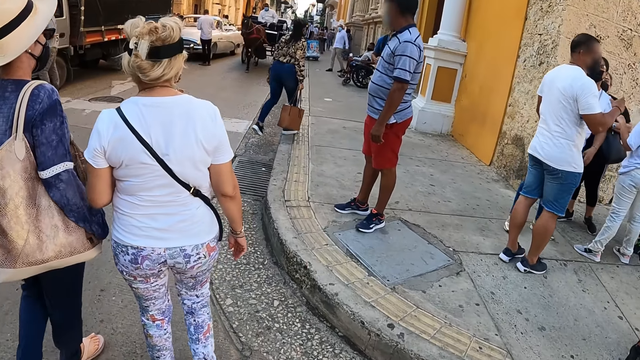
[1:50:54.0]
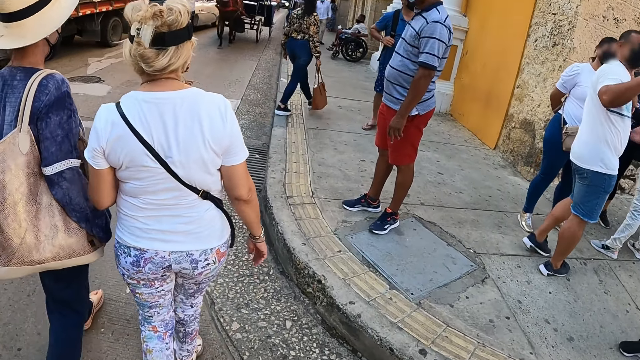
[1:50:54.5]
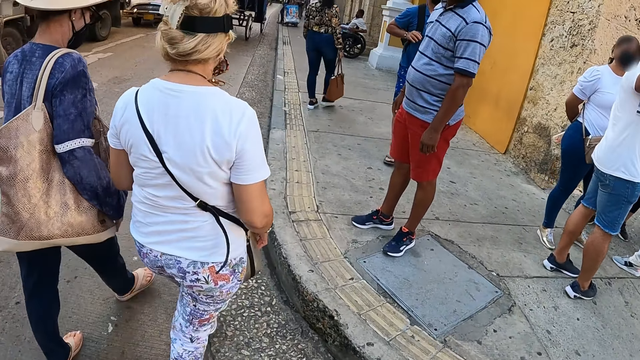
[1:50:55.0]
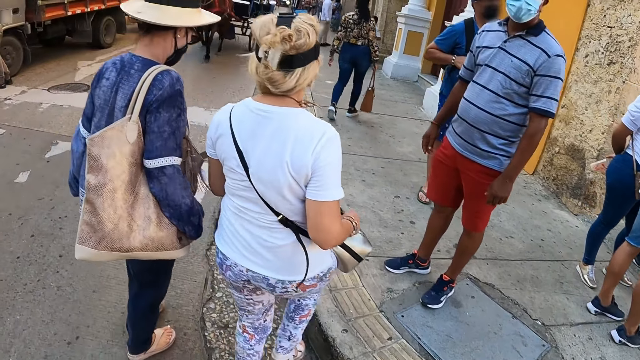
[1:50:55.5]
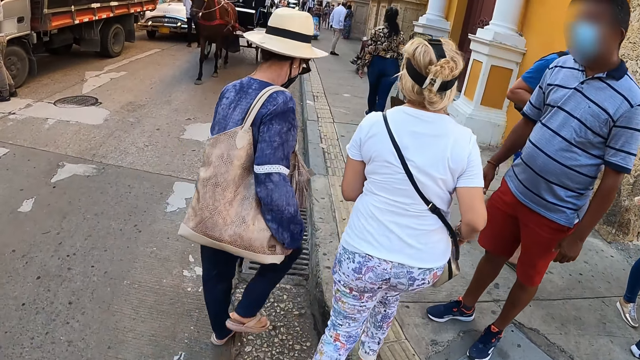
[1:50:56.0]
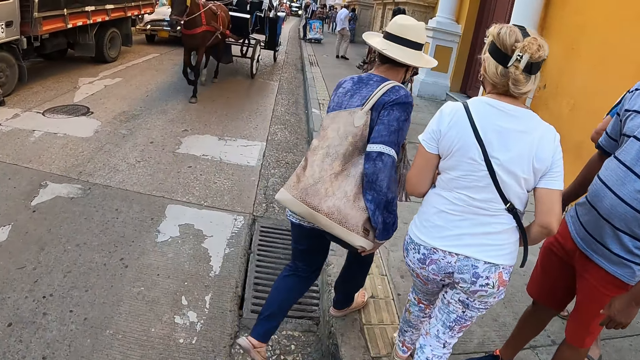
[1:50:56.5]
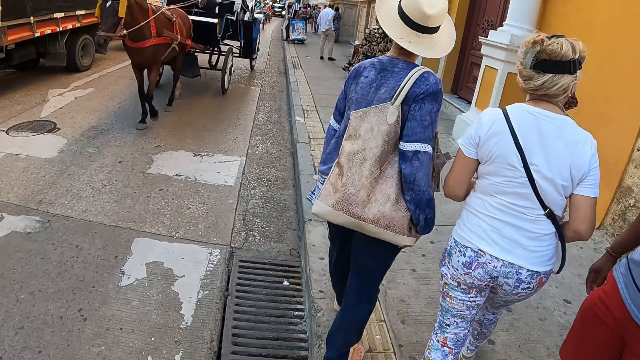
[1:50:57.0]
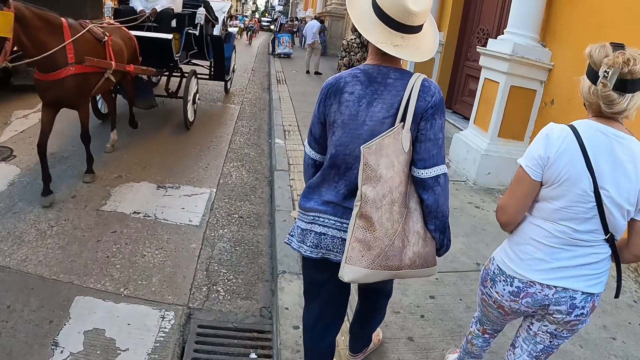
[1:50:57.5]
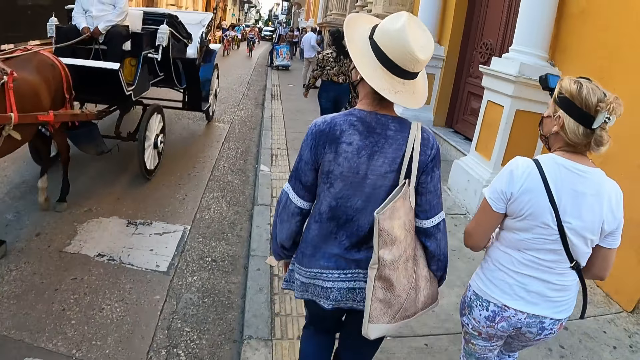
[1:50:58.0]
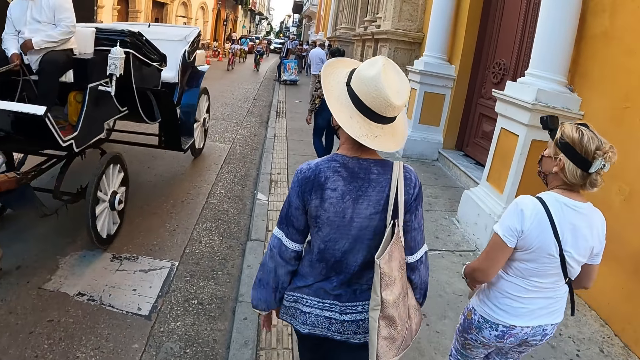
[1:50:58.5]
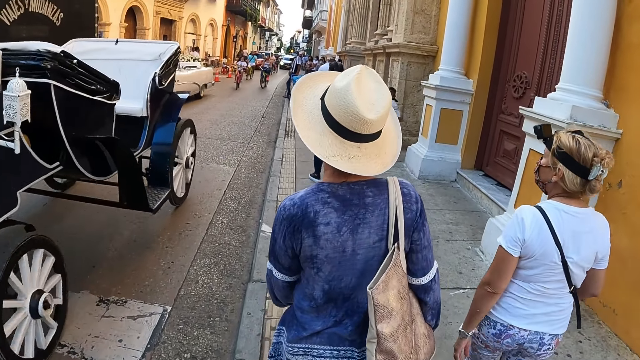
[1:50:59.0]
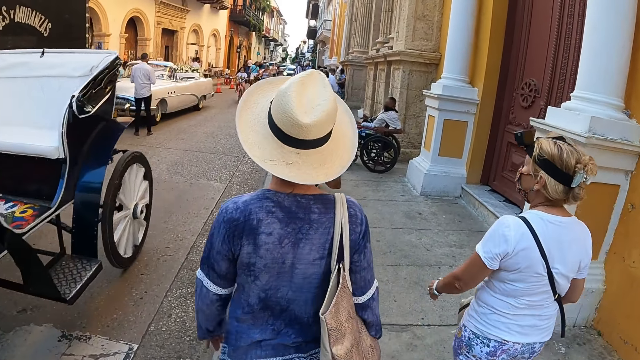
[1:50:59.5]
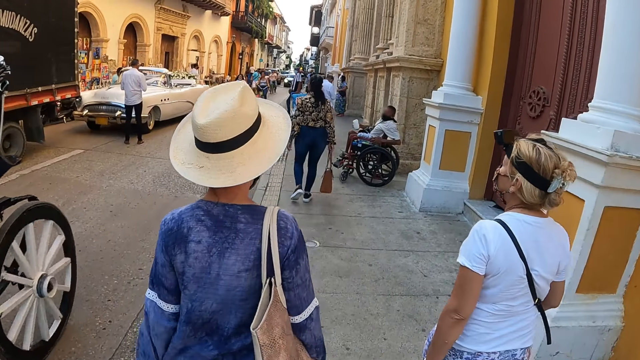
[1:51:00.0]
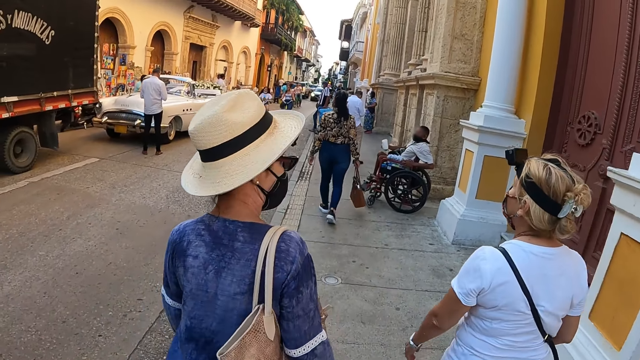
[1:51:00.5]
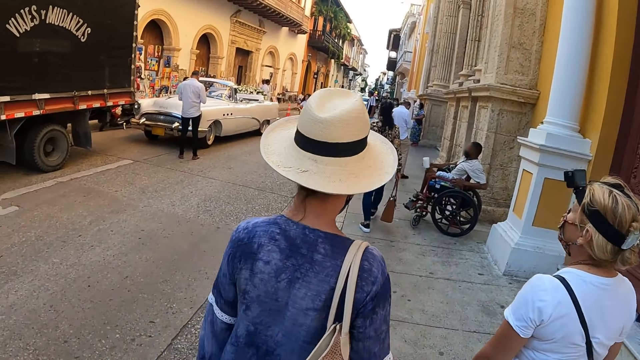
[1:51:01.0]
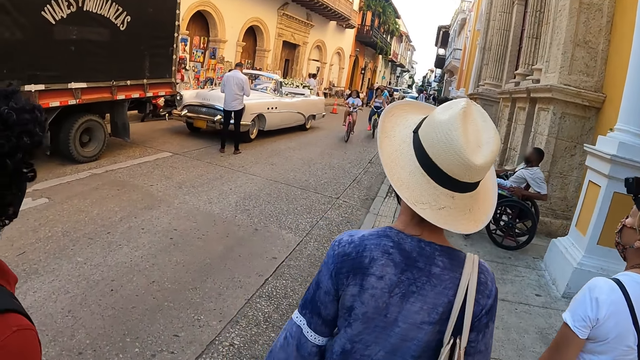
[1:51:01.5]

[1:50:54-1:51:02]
The camera wearer walks on the pavement.

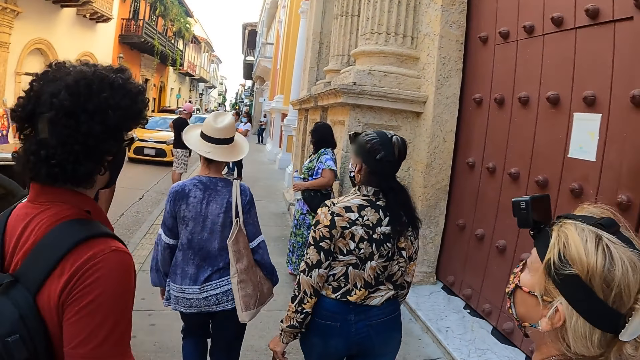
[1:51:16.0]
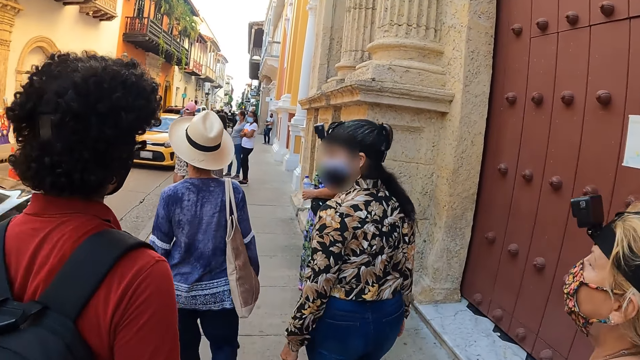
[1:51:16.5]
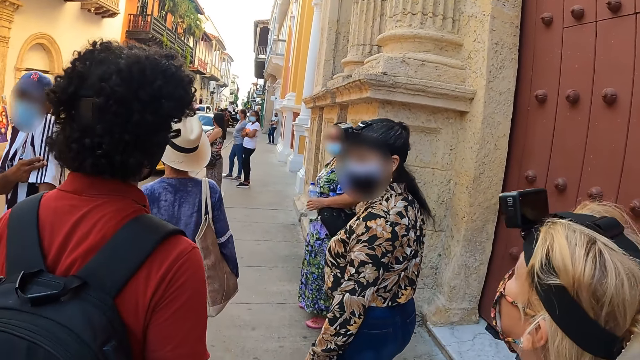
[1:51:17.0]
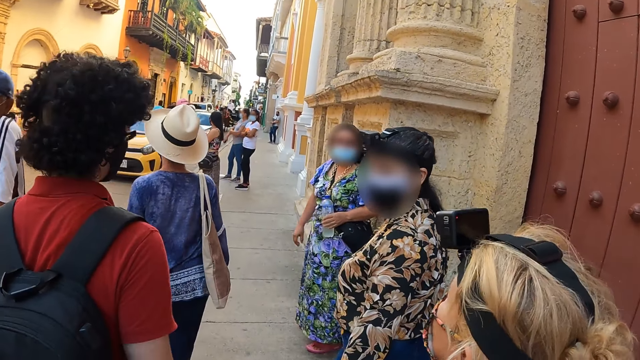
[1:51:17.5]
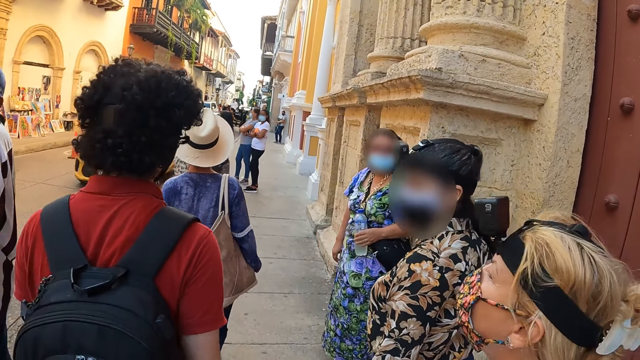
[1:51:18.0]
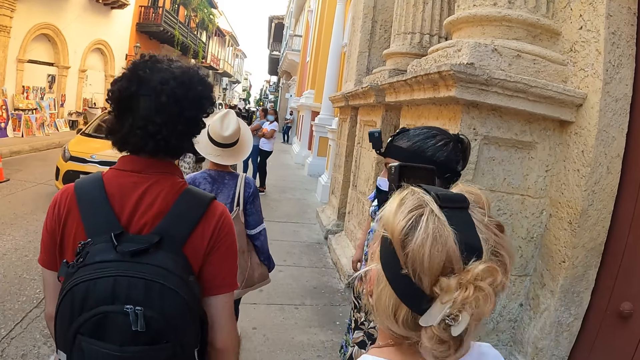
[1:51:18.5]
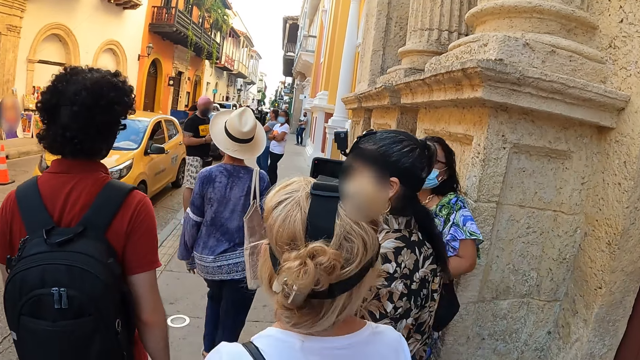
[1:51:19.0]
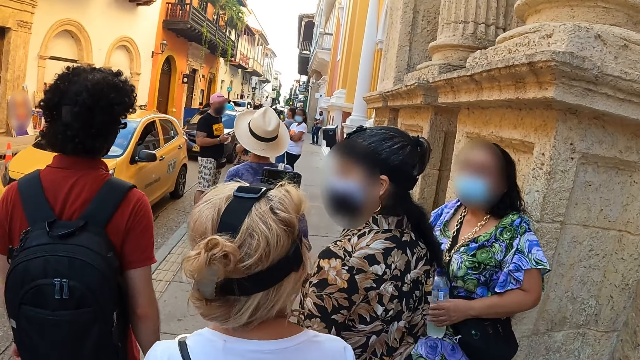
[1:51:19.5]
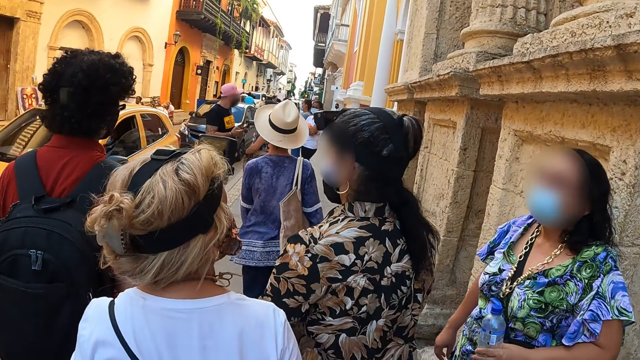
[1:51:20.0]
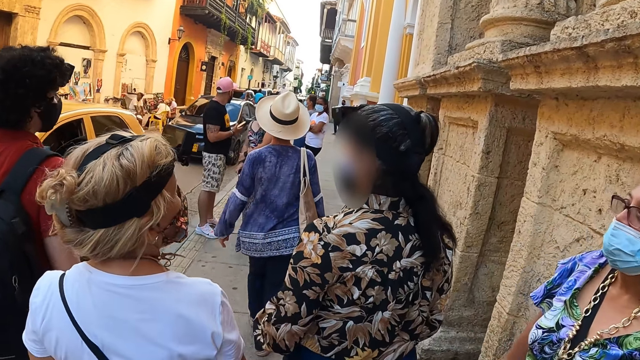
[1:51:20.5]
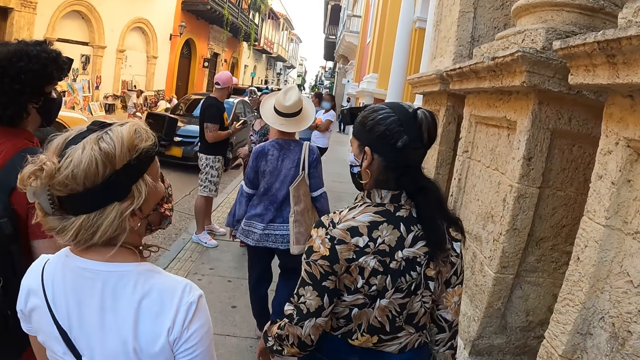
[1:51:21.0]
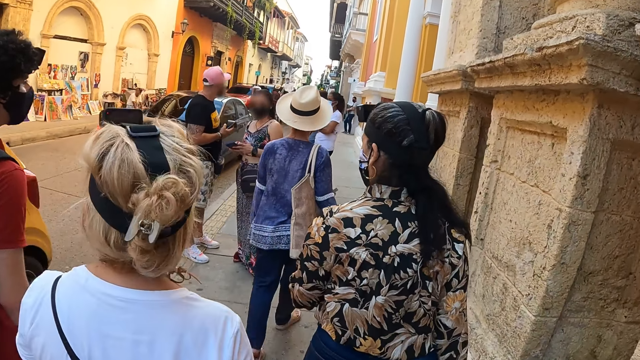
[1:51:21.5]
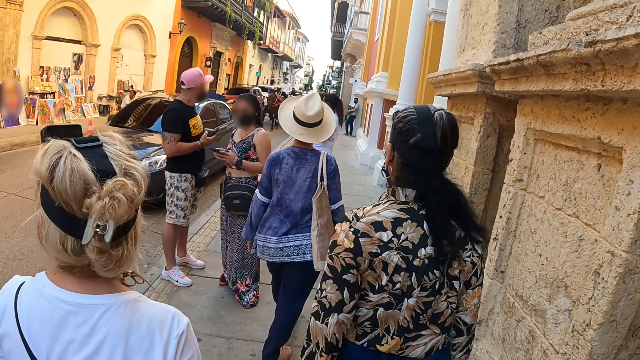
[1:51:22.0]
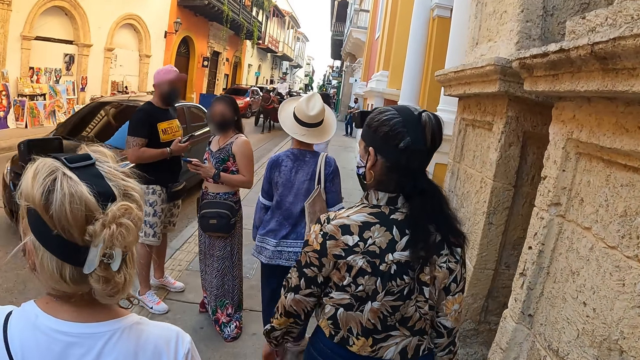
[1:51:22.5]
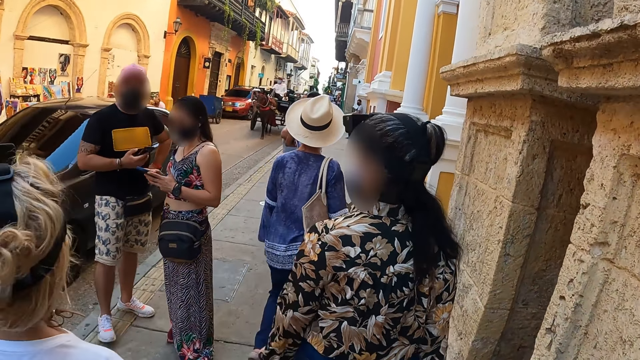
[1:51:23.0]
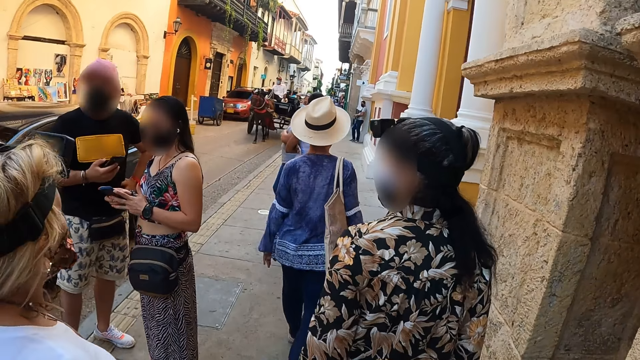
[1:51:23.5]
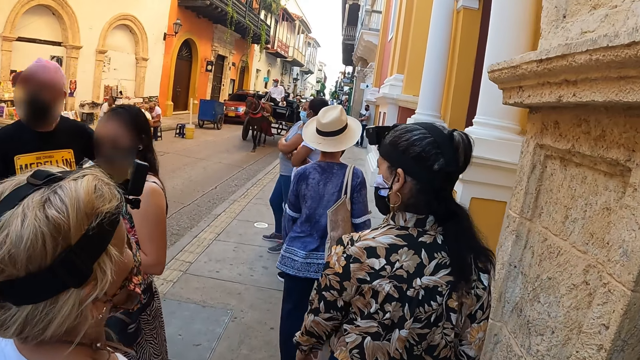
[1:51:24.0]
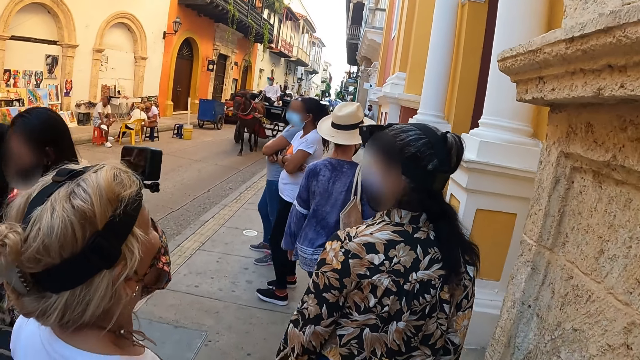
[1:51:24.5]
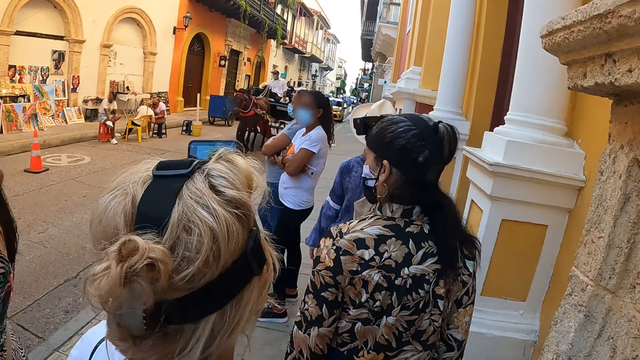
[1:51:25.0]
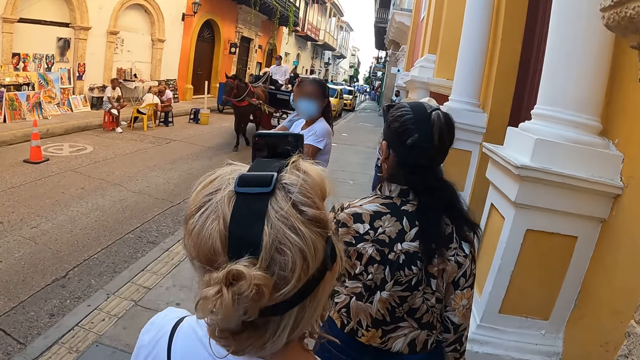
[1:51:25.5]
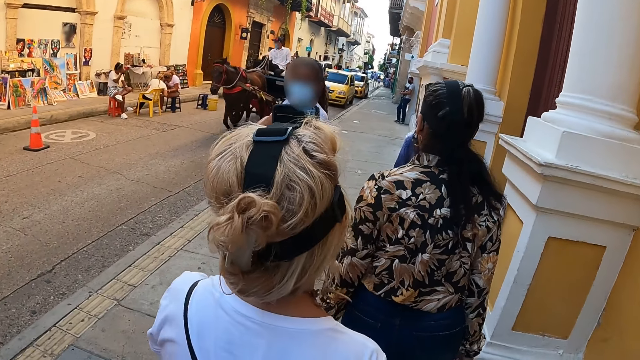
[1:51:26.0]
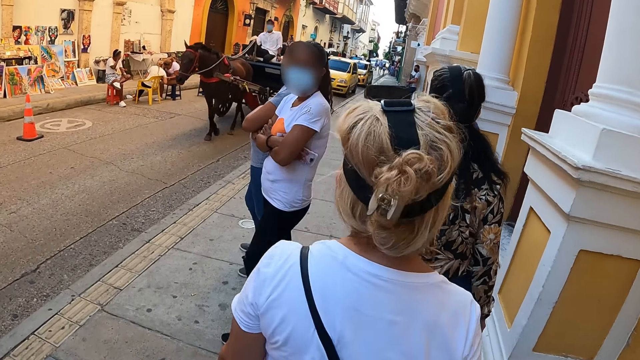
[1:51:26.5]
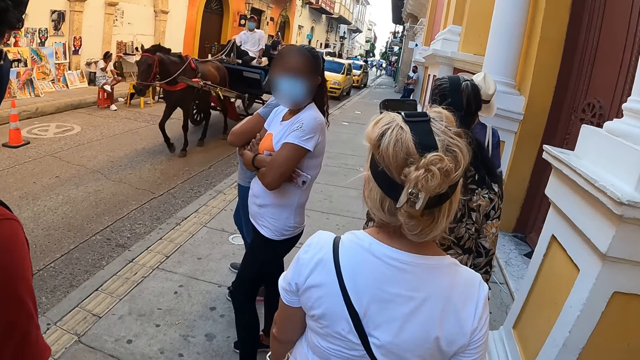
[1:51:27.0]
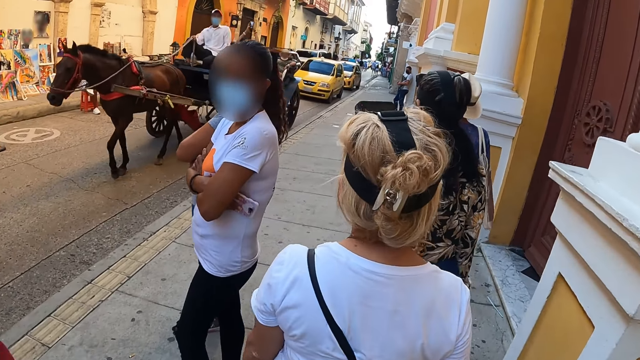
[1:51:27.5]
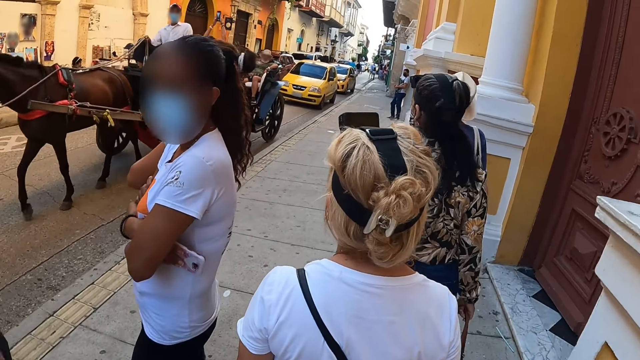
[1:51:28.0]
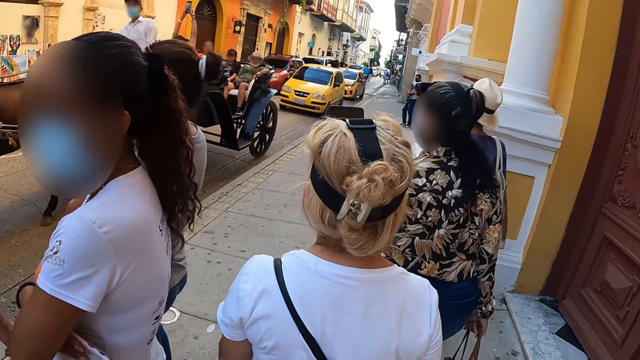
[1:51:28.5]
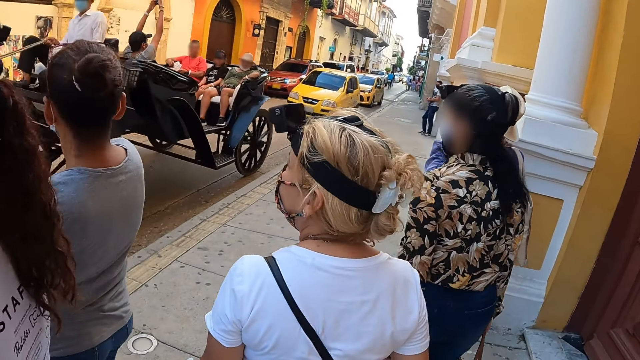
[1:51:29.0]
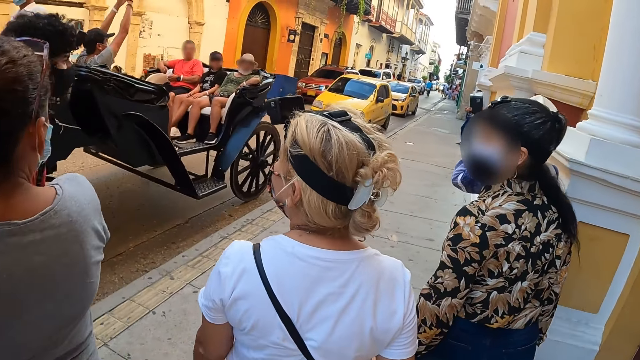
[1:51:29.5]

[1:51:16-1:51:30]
A person turns back. The camera wearer walks along the road.
